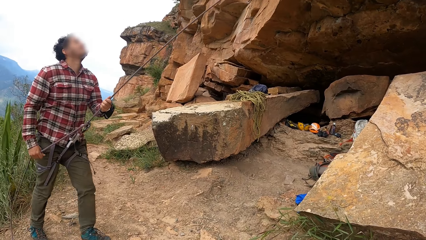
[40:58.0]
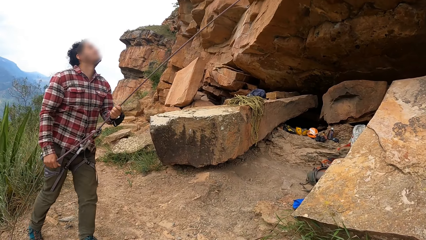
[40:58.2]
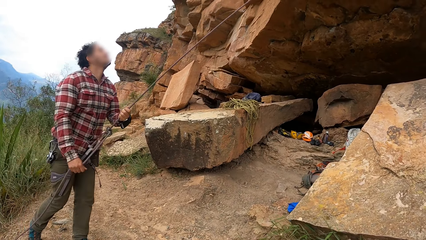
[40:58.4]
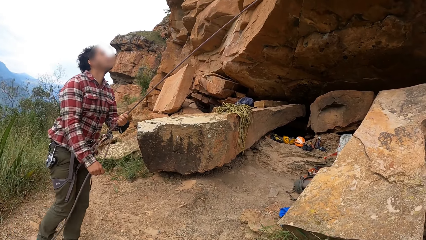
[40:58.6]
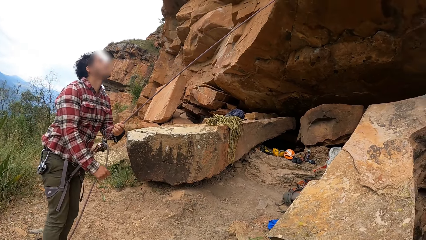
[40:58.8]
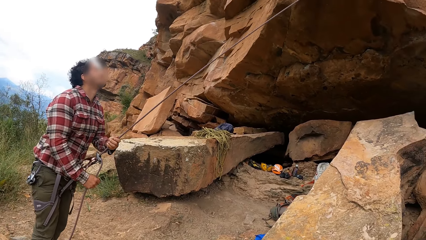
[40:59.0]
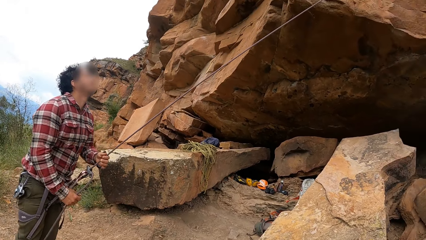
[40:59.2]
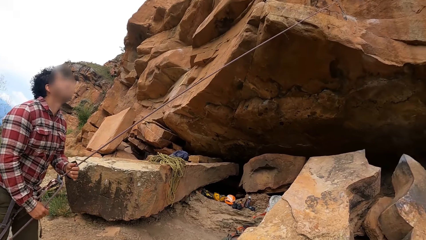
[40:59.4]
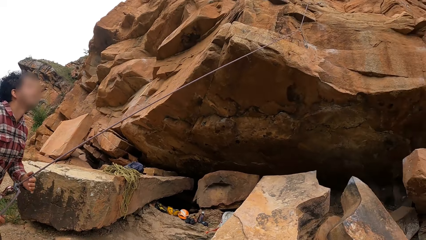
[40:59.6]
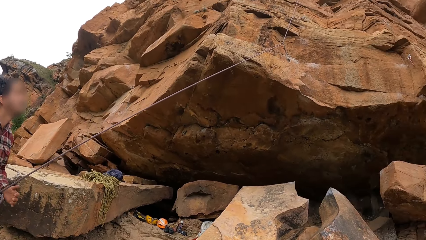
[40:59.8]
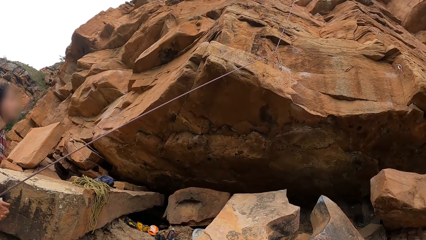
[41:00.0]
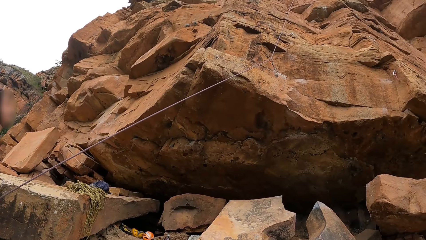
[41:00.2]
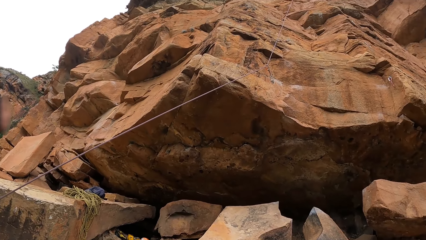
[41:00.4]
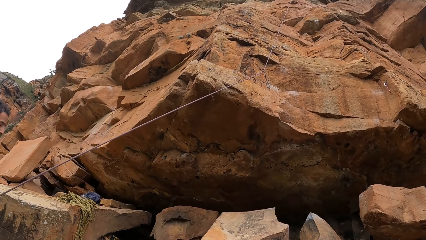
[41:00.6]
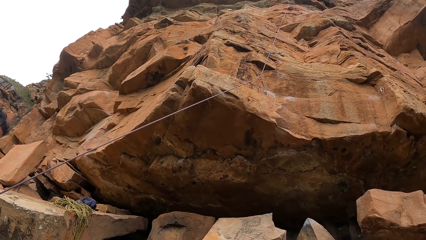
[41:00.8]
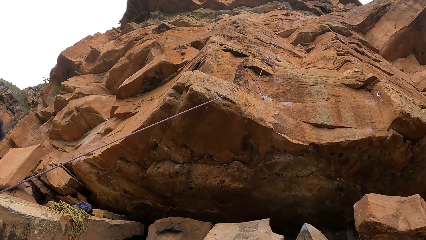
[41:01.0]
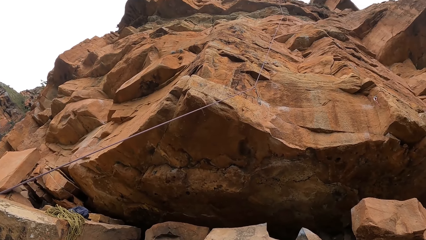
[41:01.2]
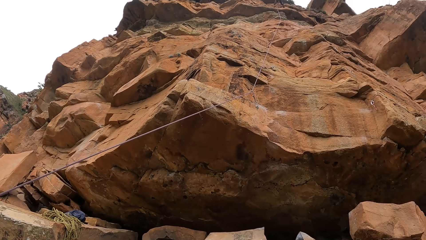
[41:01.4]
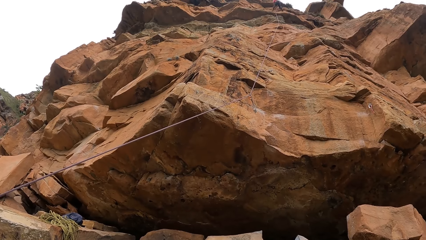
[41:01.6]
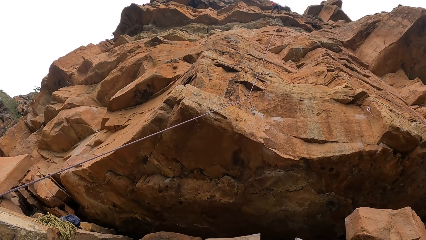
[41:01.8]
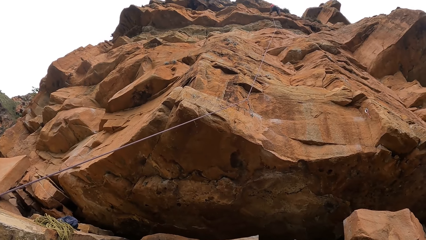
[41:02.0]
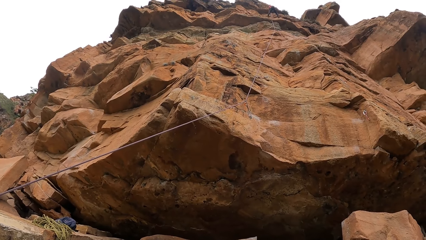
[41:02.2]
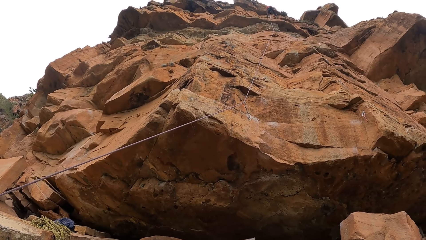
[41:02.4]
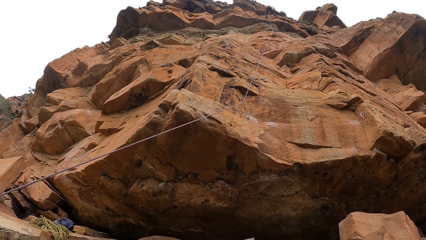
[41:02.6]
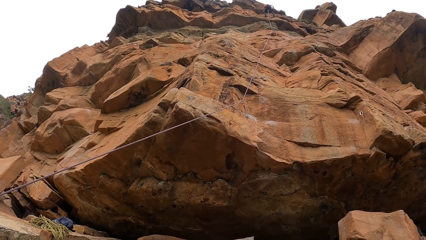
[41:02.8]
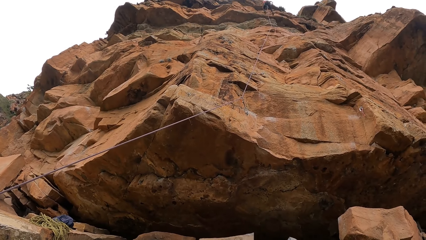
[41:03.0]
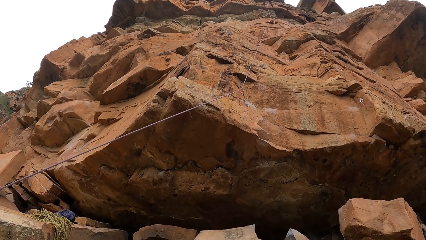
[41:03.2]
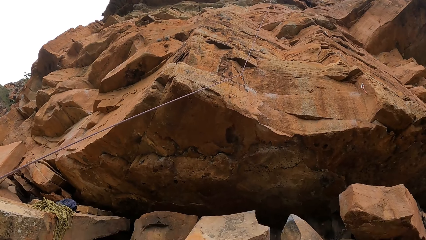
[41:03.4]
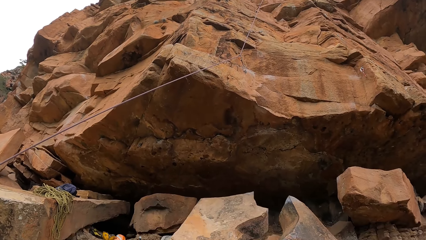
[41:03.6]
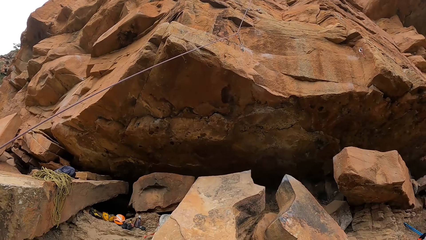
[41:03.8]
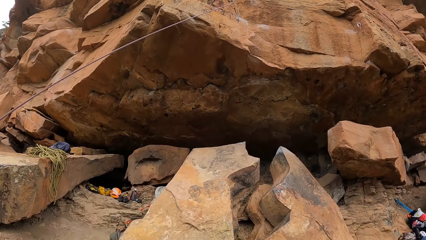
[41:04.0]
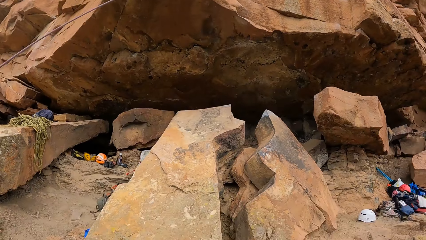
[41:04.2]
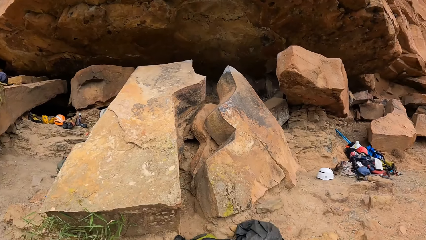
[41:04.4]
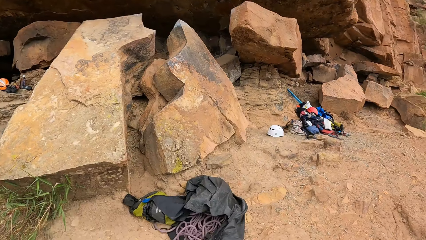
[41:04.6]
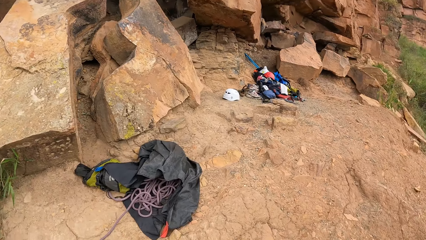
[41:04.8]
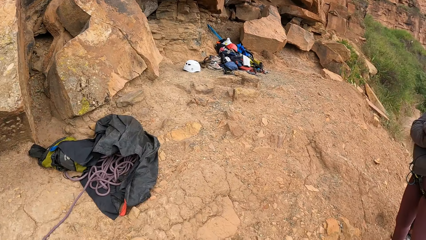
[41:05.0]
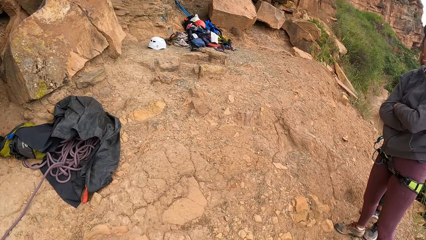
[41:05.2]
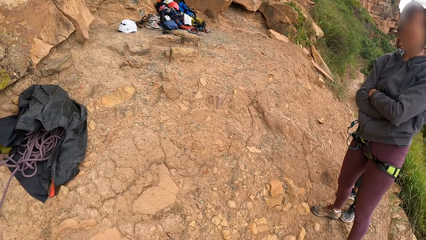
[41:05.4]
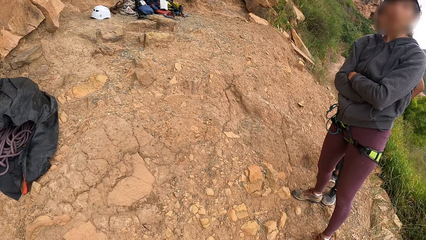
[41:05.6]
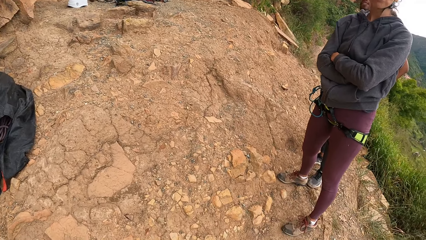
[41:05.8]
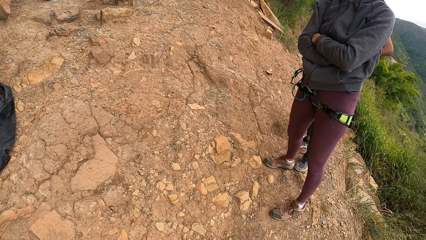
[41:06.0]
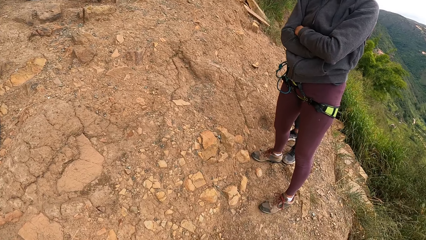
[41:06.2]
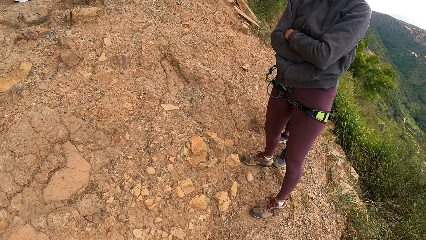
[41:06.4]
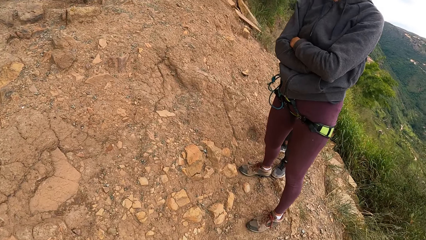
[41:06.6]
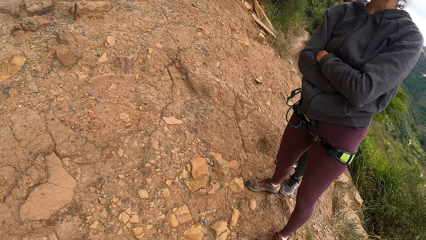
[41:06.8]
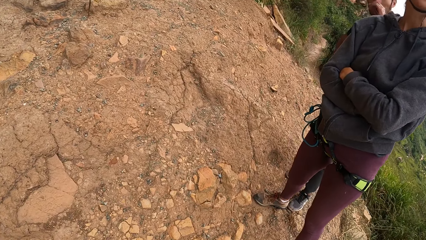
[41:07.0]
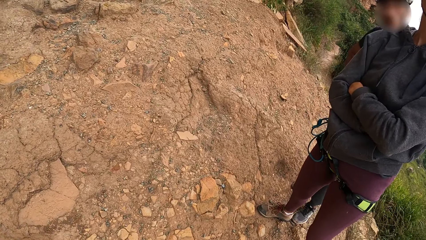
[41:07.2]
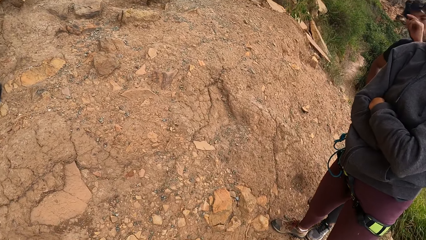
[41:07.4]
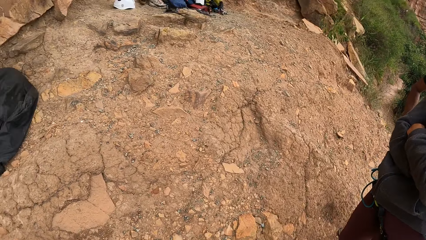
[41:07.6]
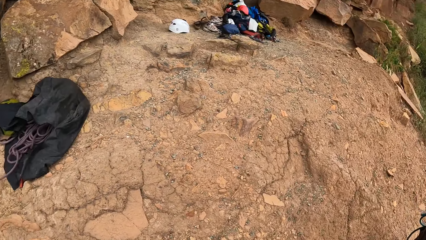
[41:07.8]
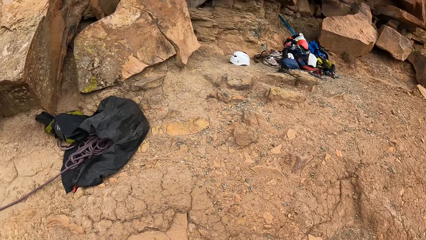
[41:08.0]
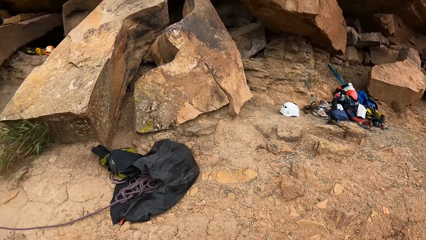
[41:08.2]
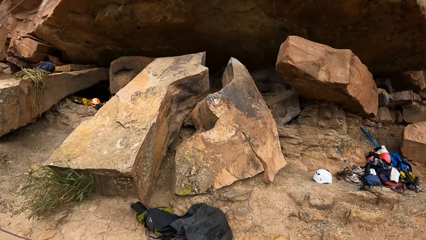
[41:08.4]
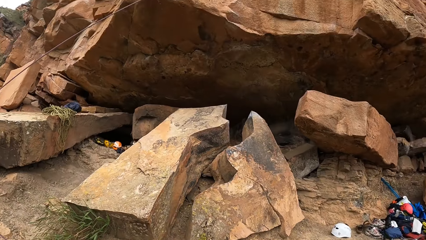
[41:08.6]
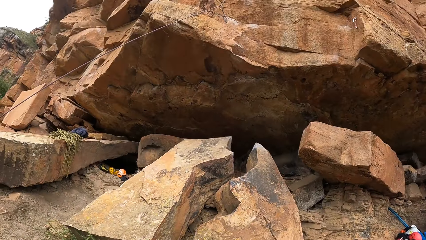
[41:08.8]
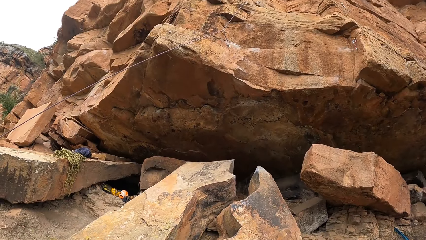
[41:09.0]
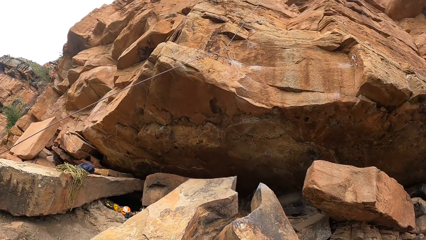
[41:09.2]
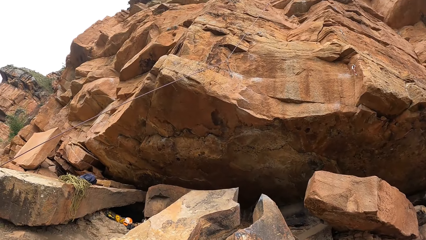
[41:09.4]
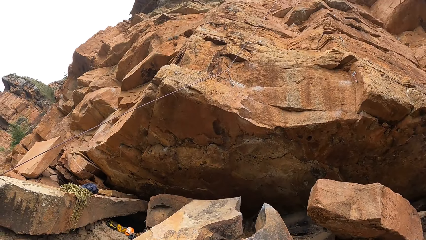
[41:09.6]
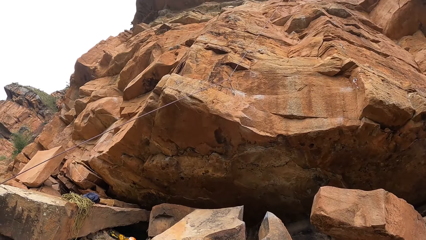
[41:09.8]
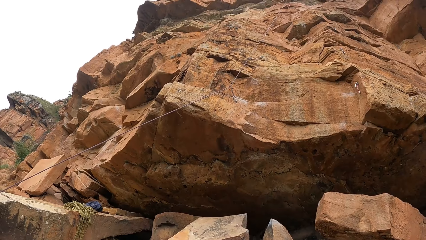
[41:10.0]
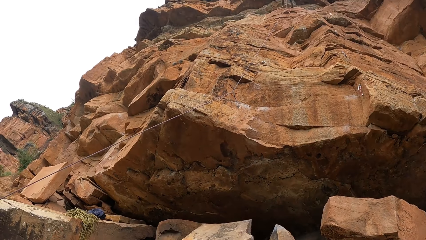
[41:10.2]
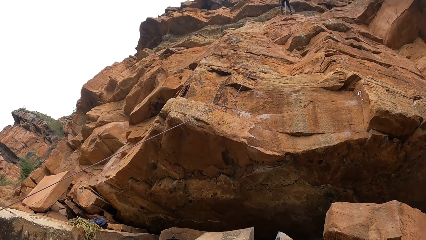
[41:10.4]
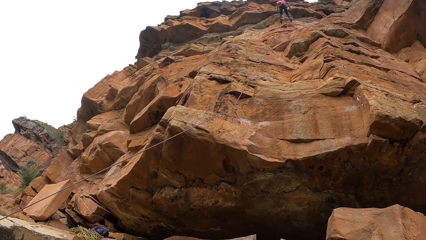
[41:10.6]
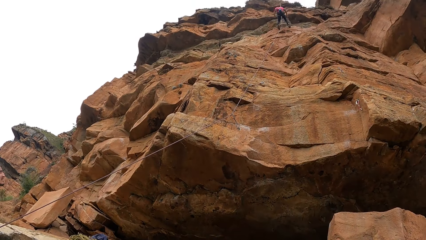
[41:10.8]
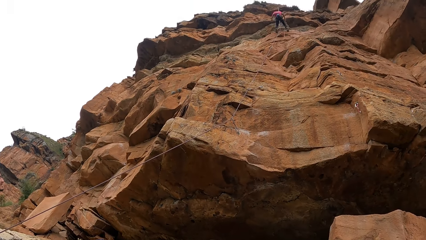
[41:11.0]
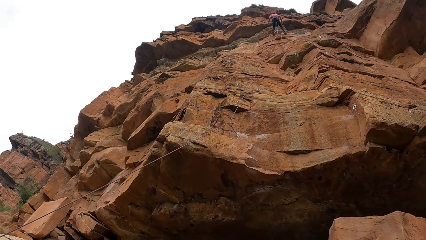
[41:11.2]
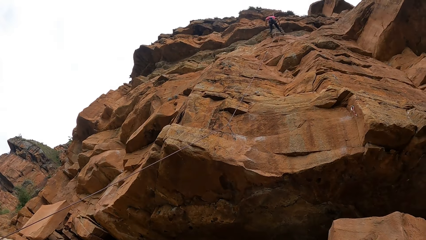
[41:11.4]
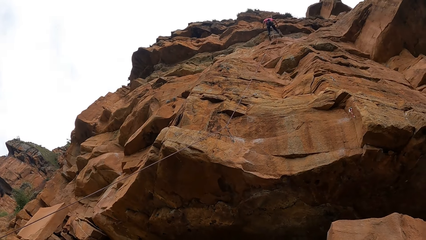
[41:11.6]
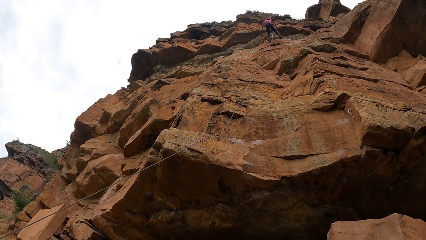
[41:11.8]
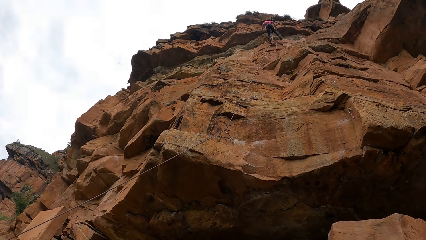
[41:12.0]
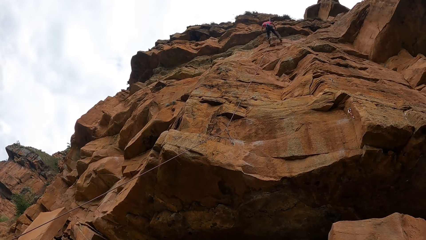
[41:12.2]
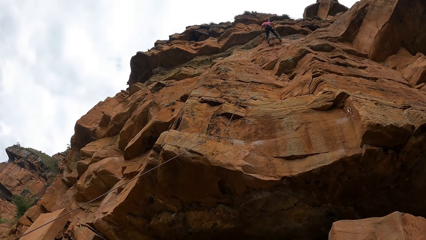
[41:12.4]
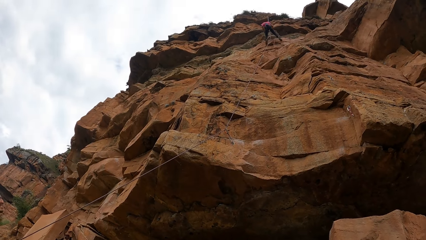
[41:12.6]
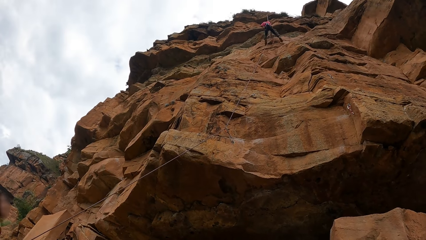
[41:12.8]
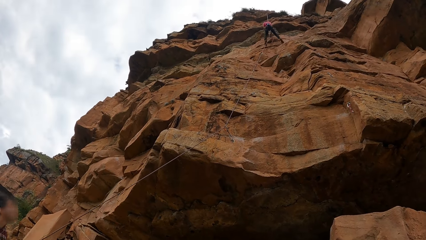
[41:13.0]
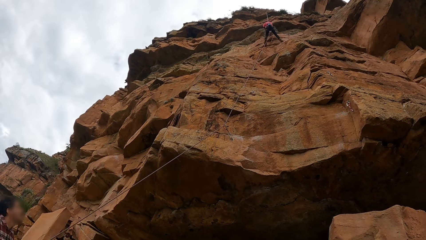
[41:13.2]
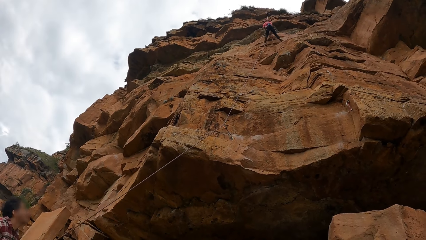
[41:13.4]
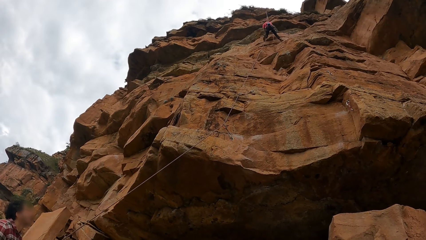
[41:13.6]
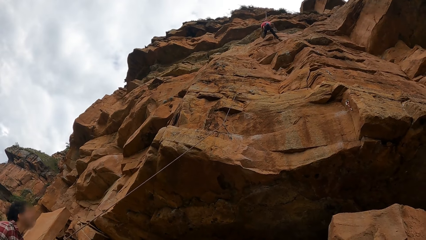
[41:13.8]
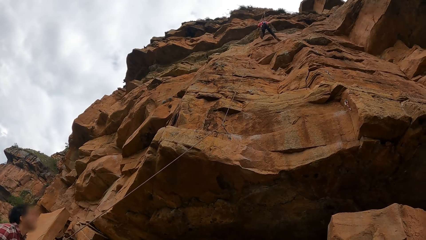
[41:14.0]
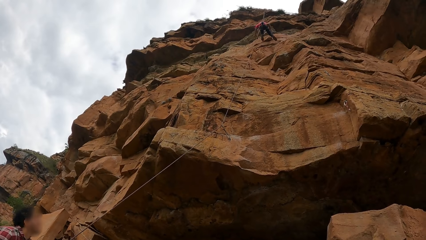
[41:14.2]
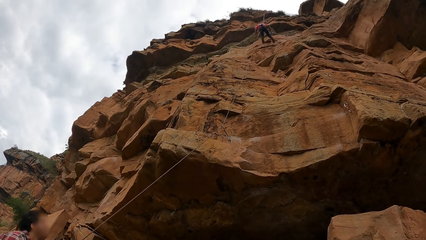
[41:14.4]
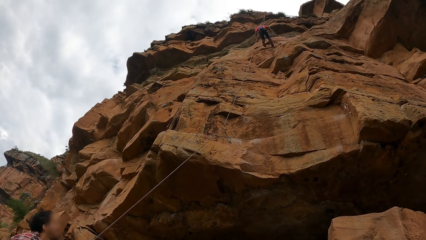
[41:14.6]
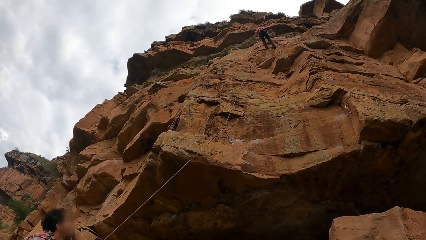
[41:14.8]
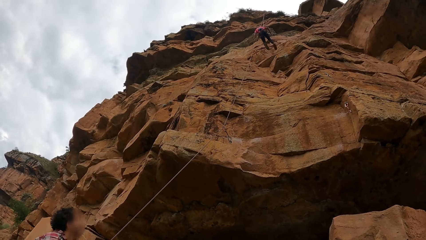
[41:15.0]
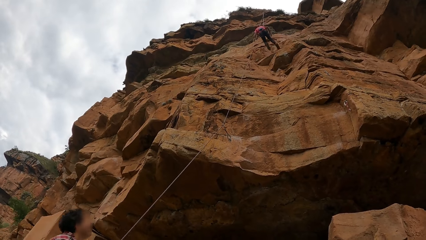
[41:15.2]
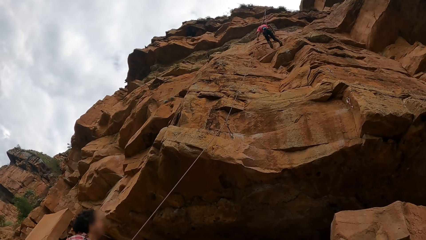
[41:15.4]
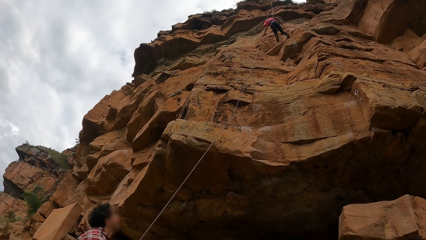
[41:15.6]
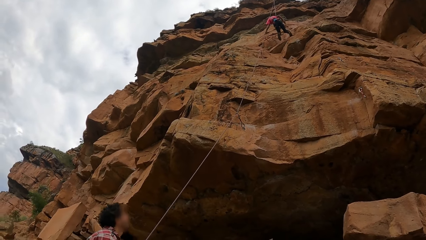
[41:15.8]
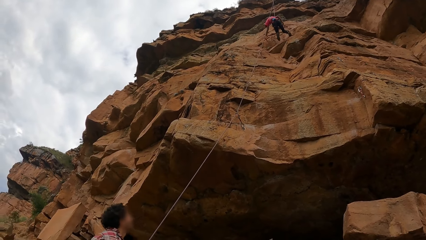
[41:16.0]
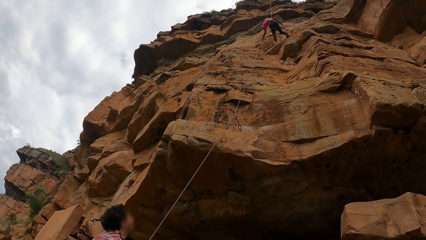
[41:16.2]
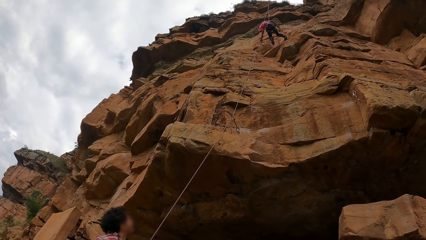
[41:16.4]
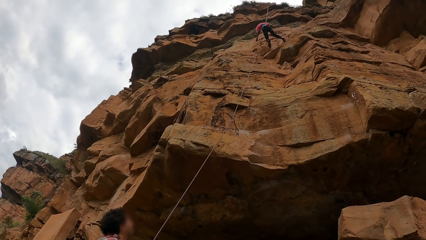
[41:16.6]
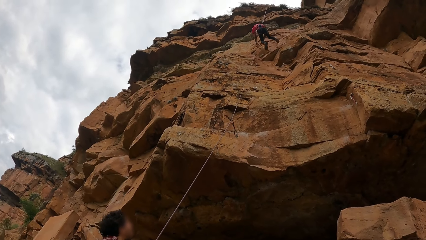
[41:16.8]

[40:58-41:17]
A man pulls the climbing rope. The camera wearer looks at the man. The man looks around. The camera wearer looks around. Another man climbs down the rock. The camera wearer looks around. They walk on the ground and look at a woman. They look around. The other man climbs down the rock. The camera wearer looks at the other man.
